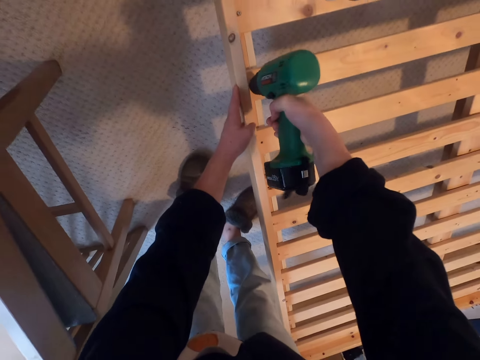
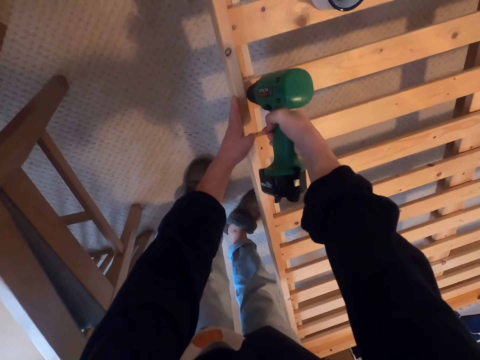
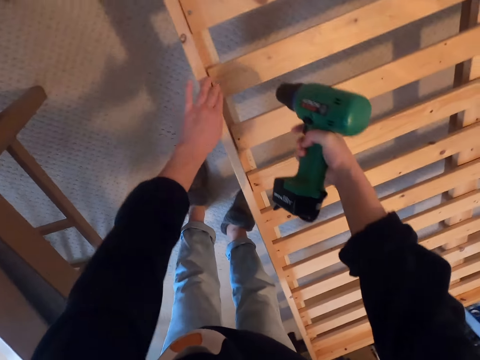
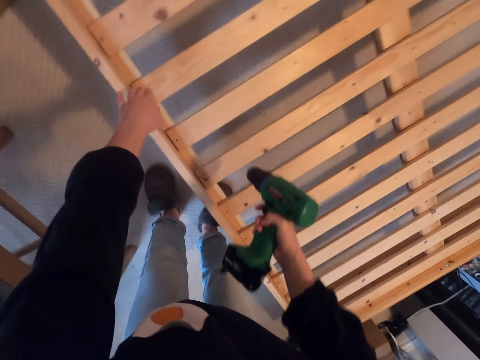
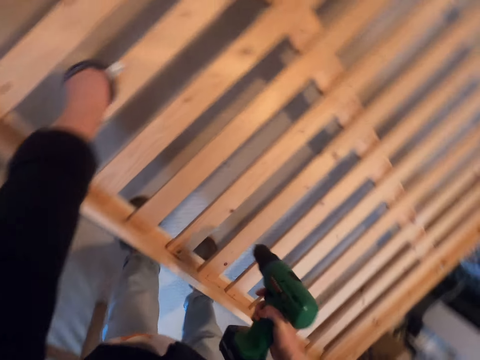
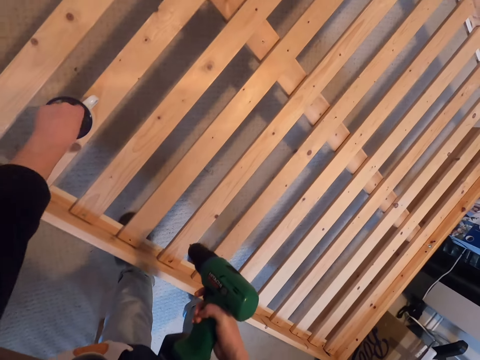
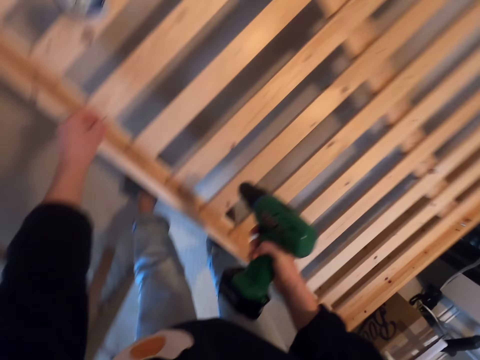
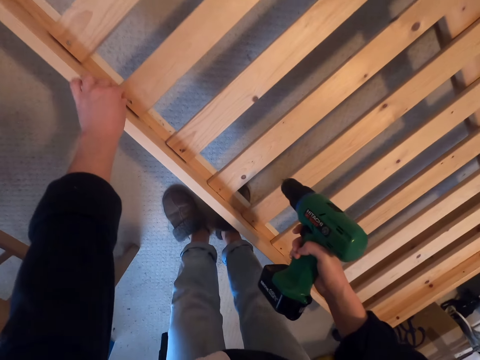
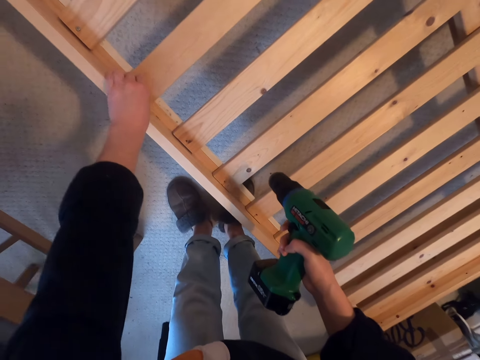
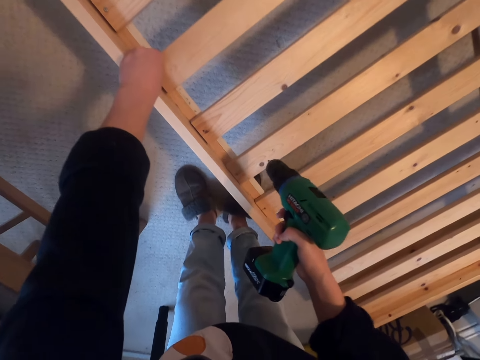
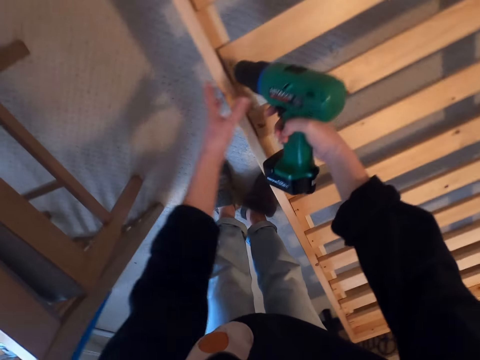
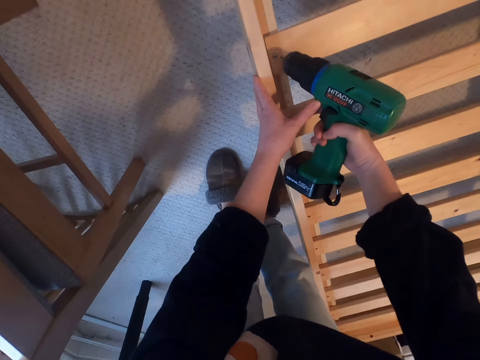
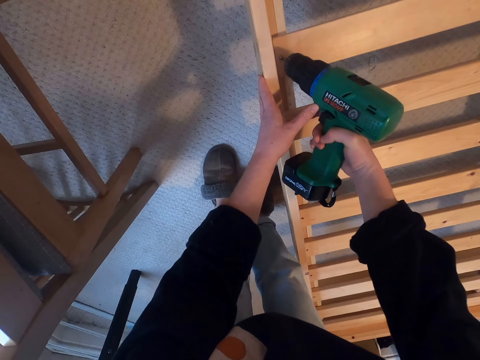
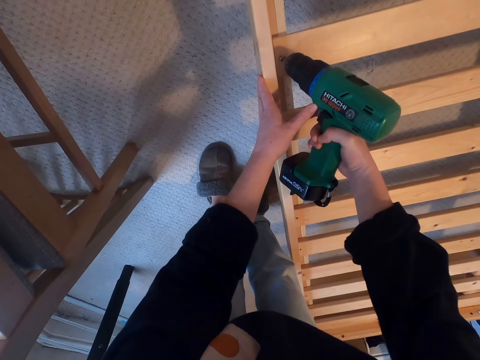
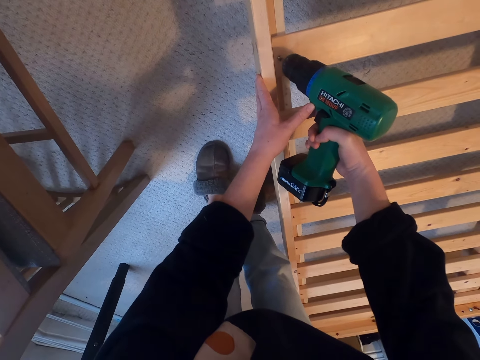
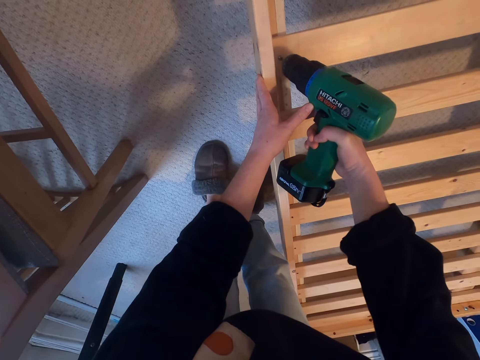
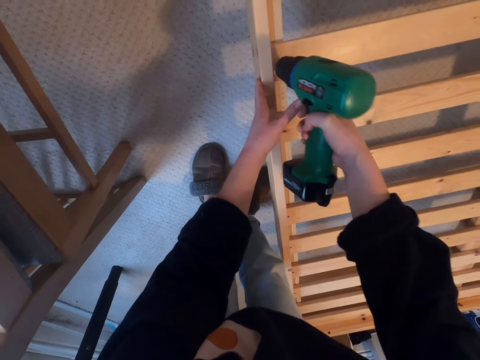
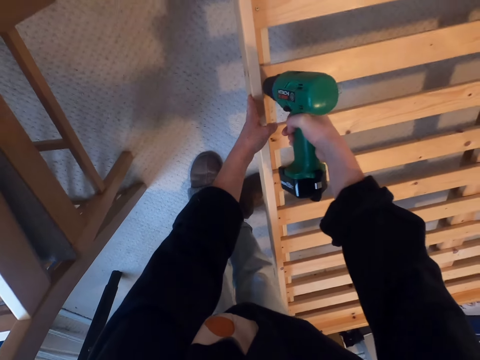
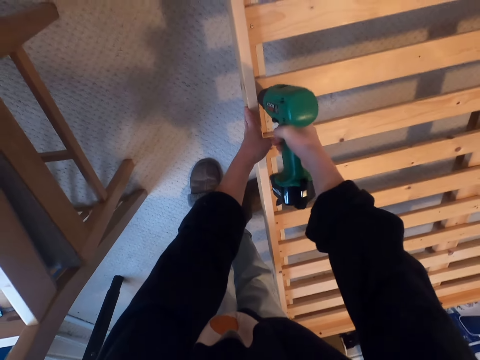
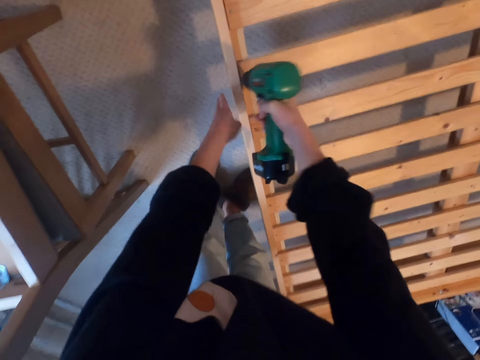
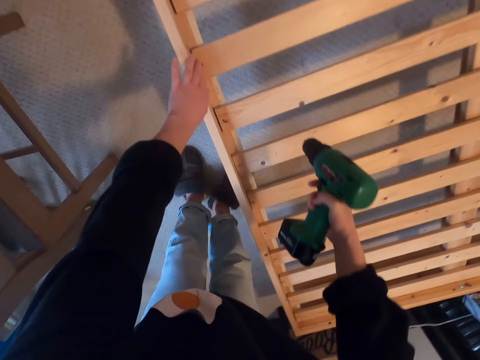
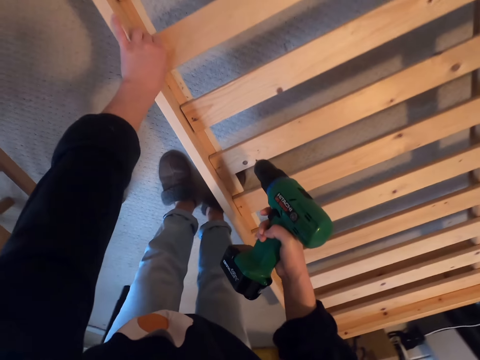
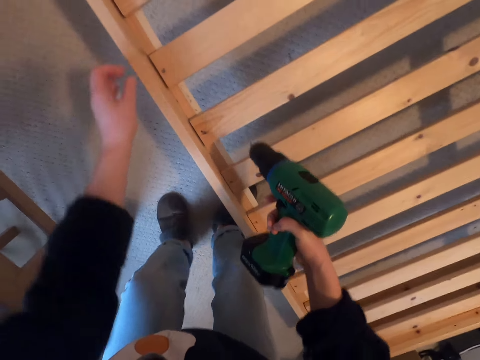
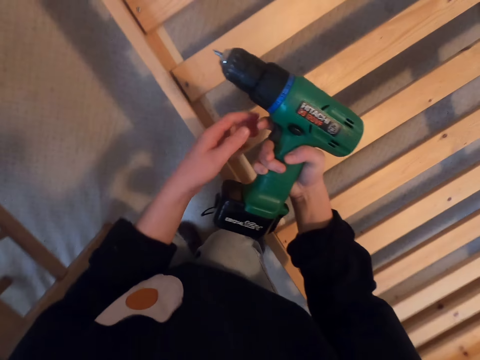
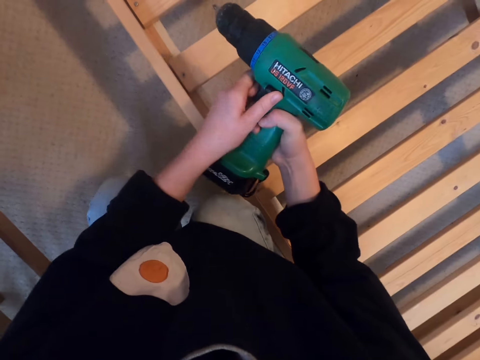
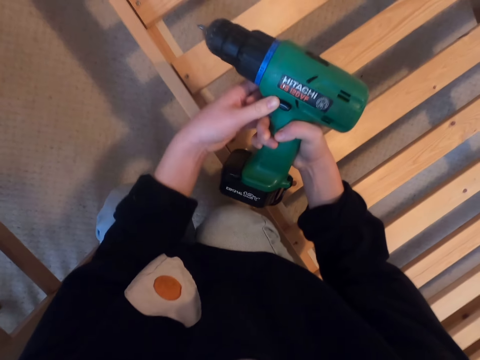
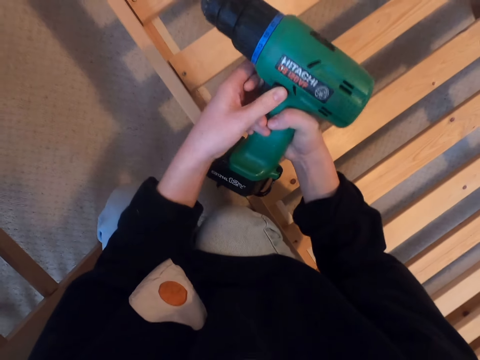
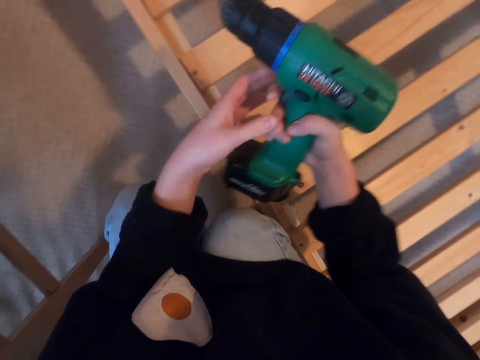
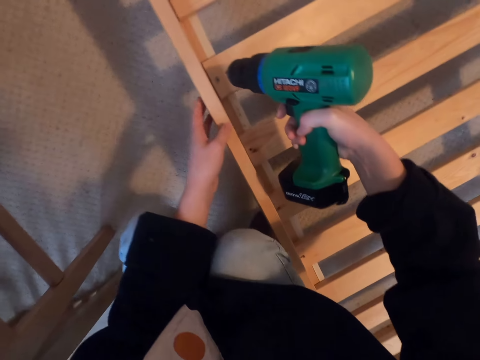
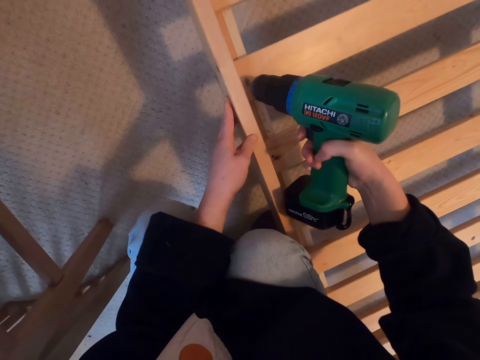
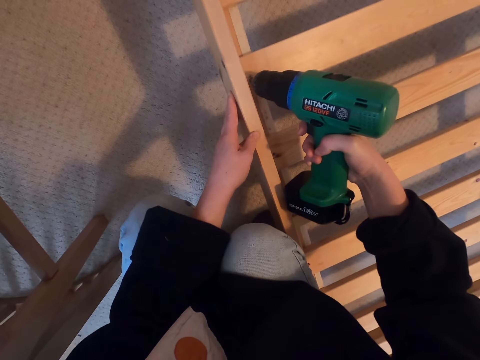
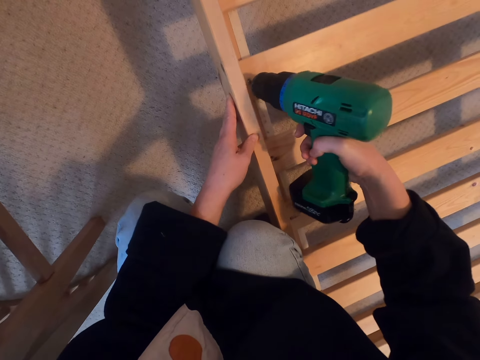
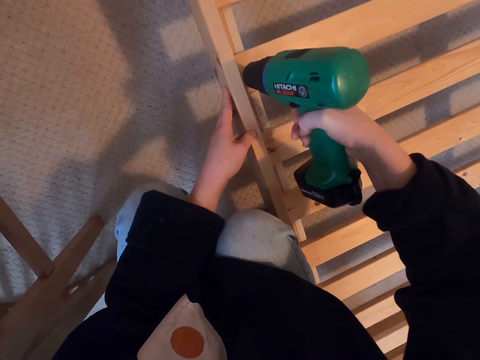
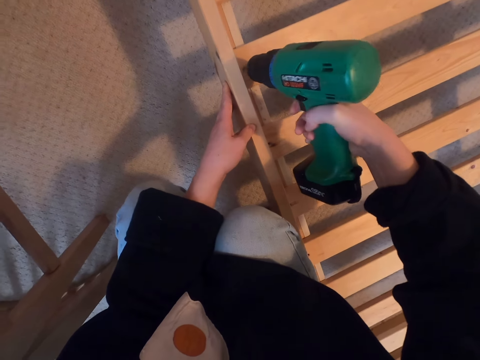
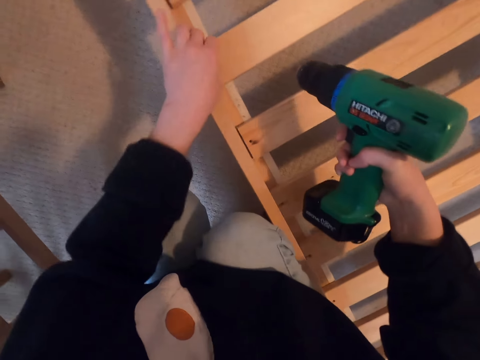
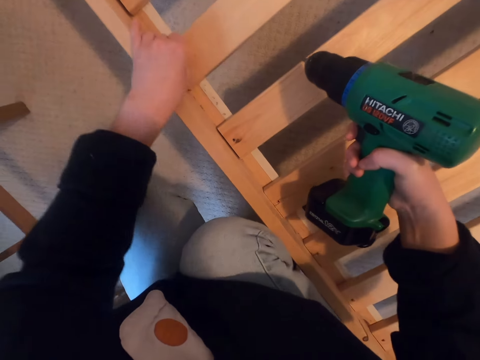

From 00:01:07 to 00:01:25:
The camera wearer picks a screw. They drill the screw into the wood. They turn on the drill. They drill in the screw.

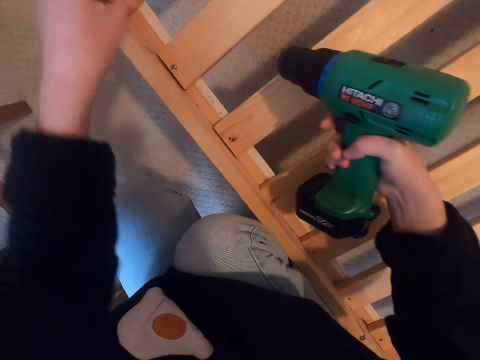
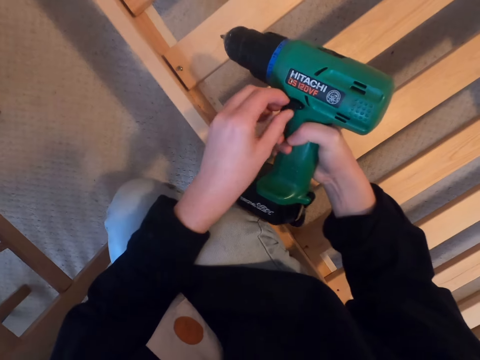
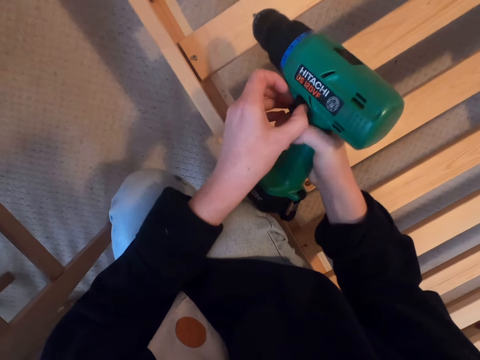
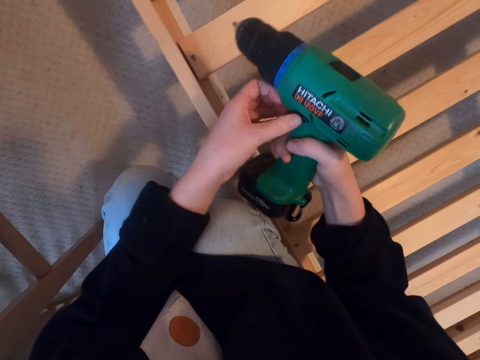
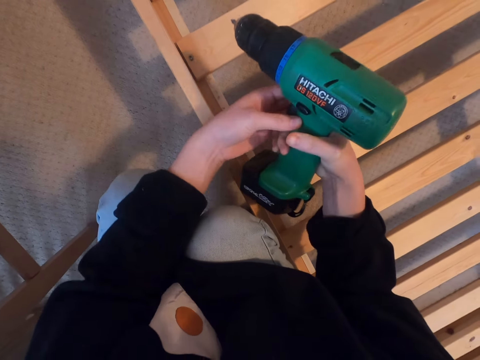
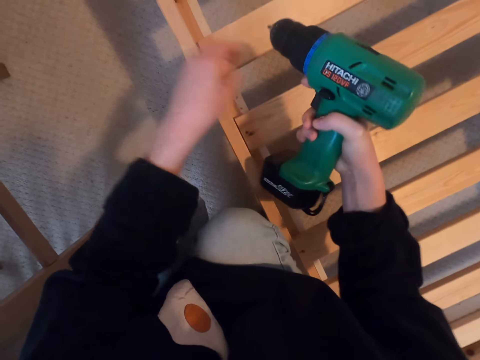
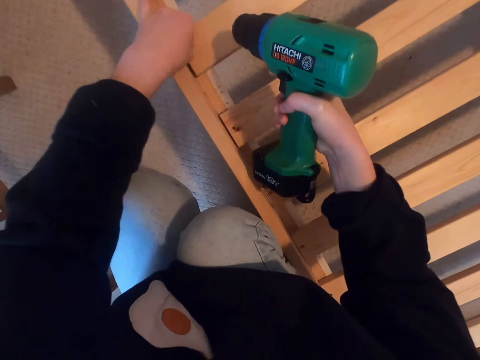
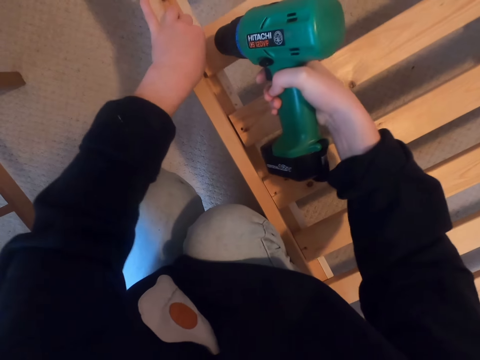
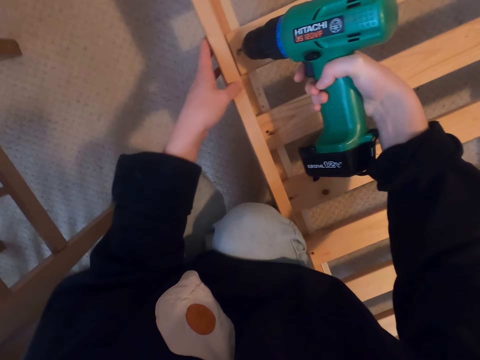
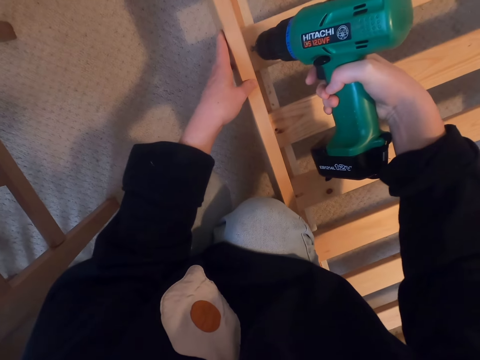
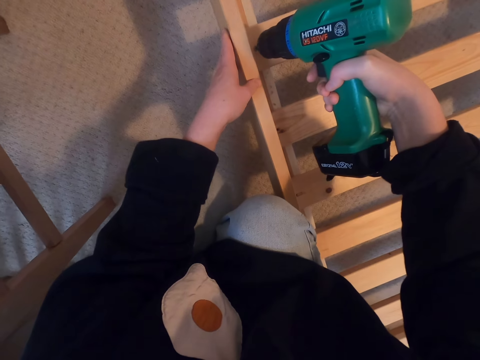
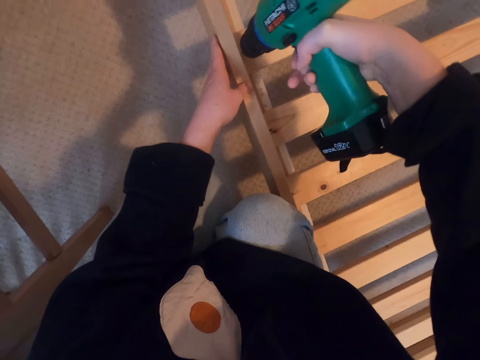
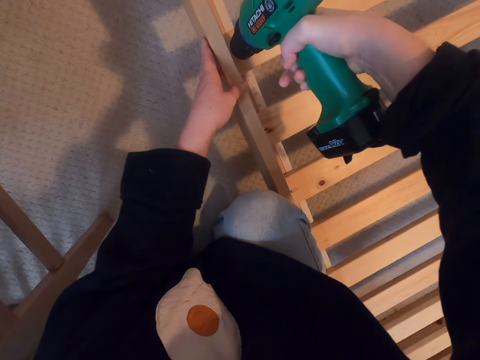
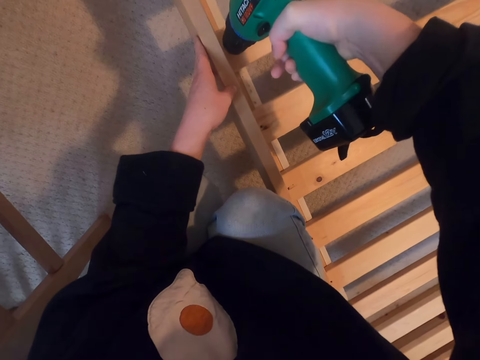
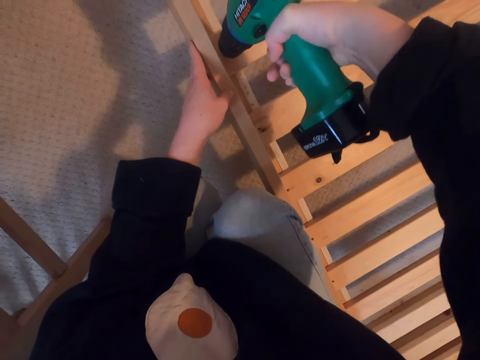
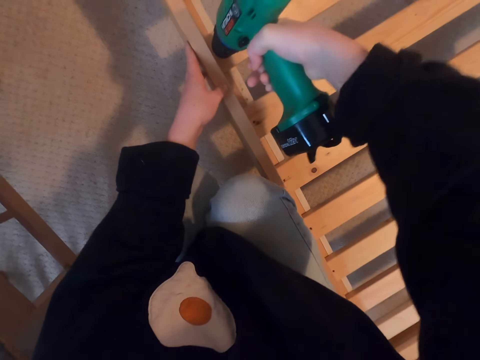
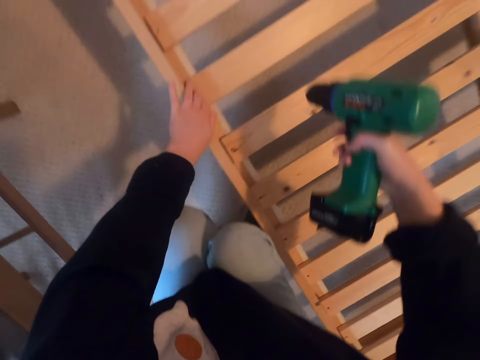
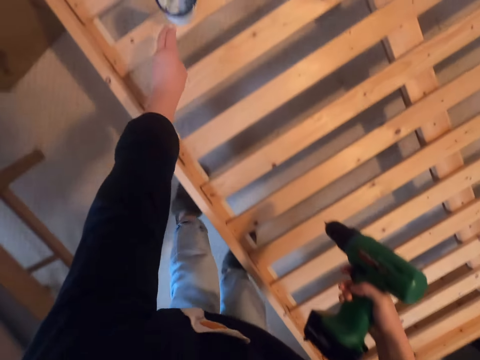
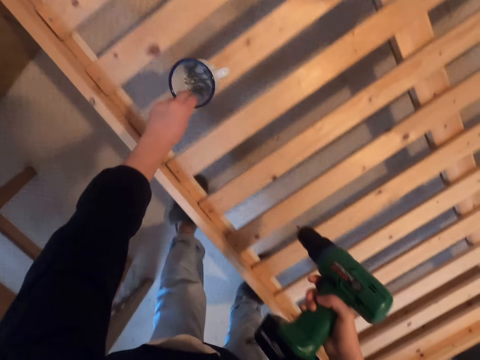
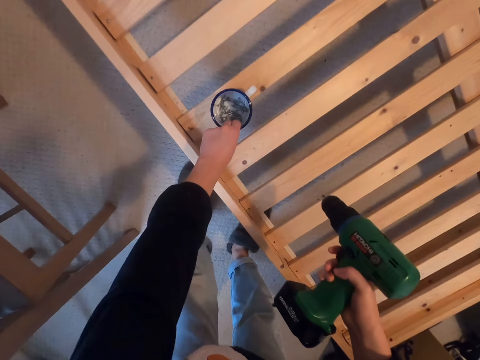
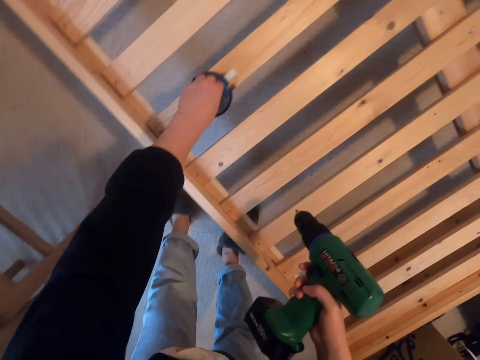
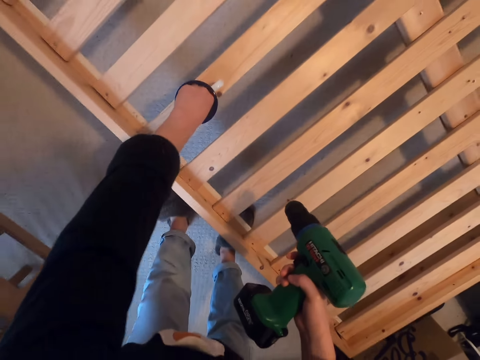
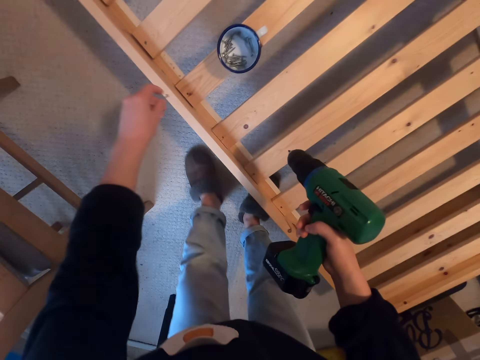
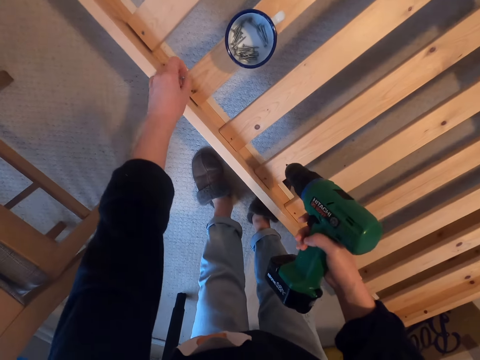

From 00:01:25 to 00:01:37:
The camera wearer turns on the drill. They drill in the screw. They hold the mug, place the mug on the bed, and pick a screw.
